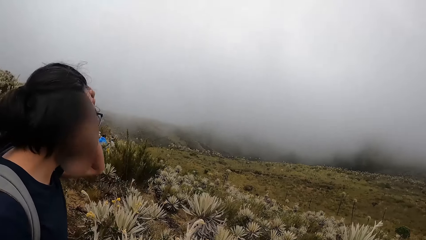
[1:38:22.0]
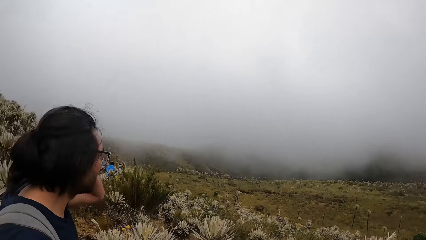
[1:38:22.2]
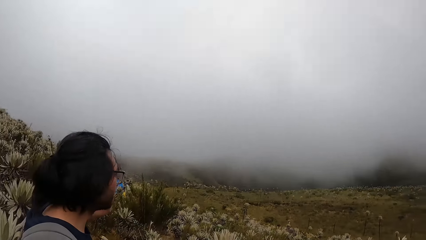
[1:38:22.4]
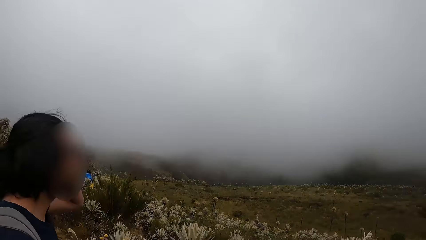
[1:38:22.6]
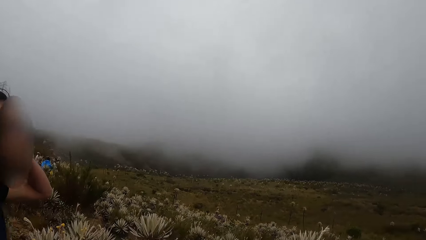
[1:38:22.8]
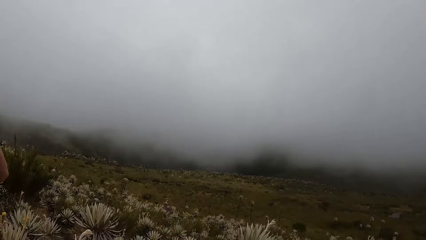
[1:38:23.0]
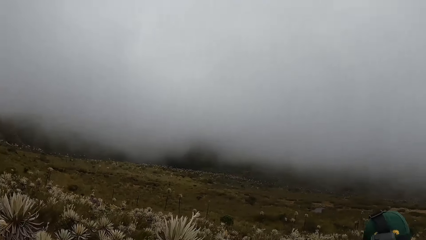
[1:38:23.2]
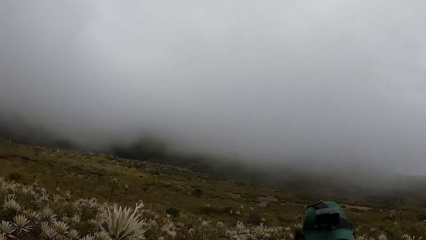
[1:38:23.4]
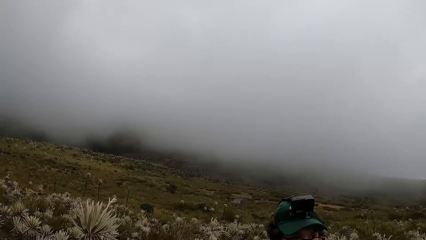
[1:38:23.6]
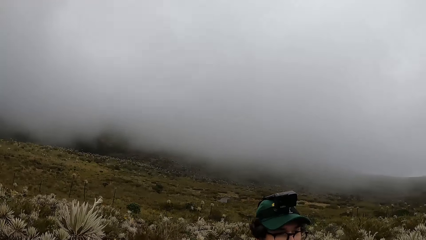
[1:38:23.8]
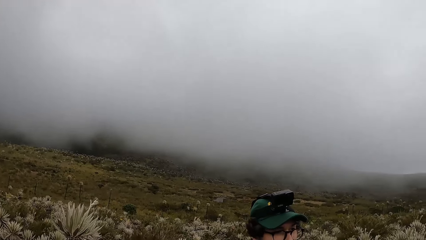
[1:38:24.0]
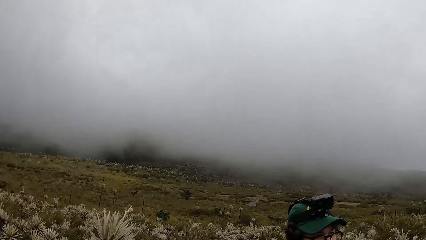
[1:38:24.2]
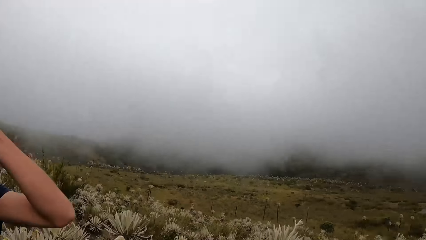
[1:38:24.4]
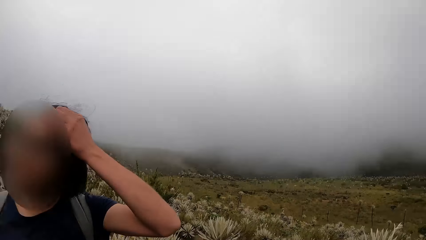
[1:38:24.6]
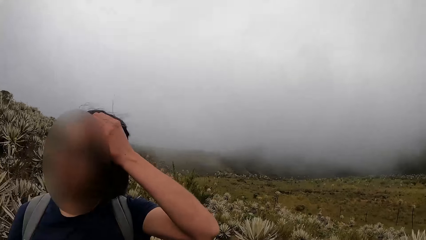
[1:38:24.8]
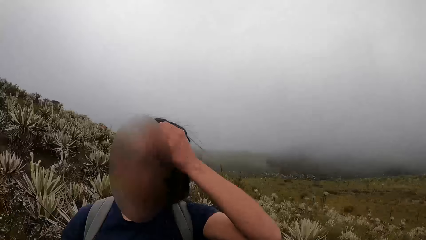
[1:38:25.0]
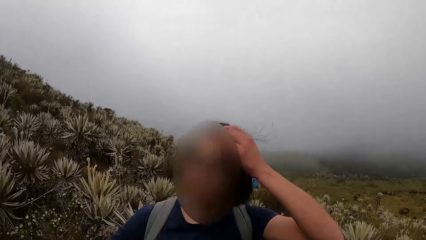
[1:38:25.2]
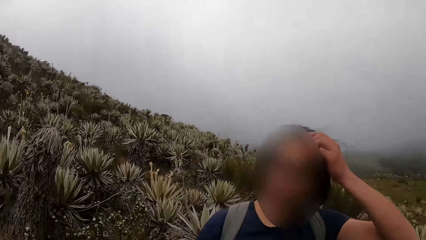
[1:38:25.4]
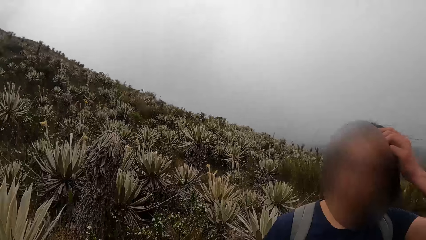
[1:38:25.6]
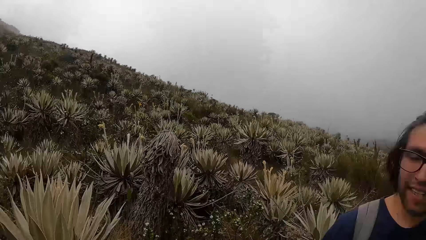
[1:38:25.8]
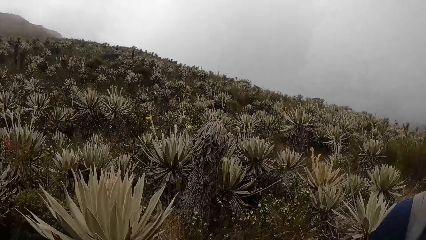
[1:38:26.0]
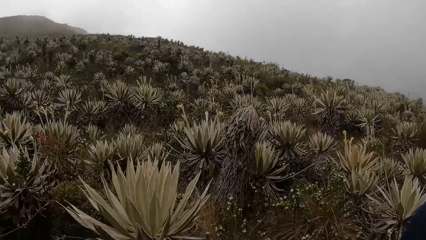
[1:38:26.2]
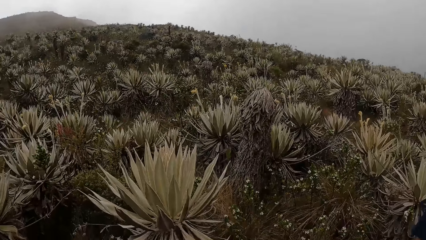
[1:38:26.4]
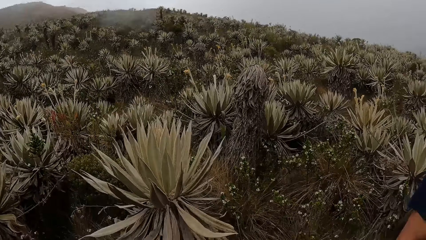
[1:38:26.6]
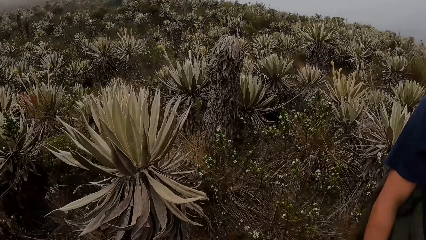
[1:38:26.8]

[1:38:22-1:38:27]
The man adjusts his hair with his left hand.

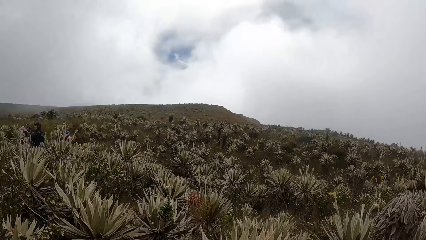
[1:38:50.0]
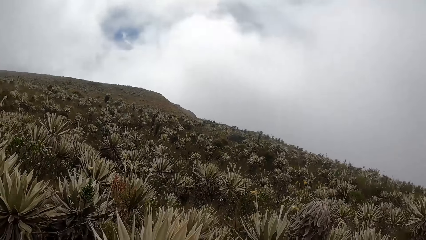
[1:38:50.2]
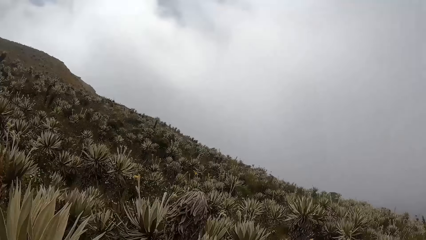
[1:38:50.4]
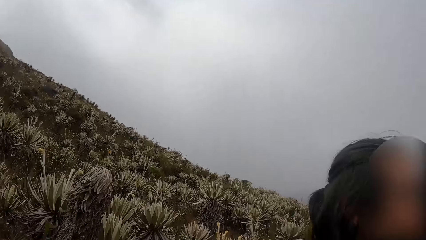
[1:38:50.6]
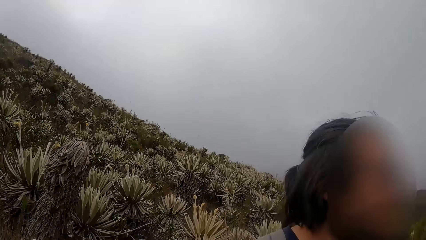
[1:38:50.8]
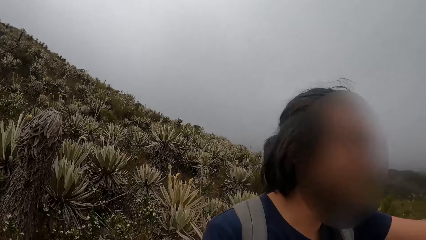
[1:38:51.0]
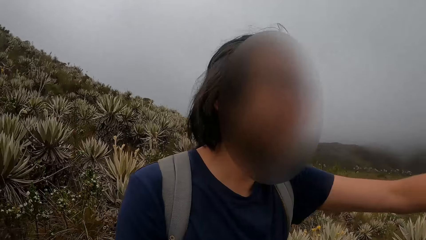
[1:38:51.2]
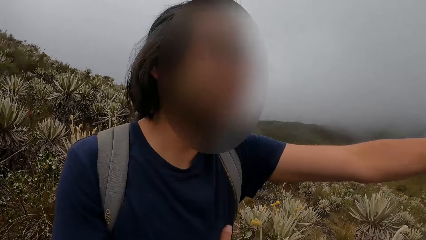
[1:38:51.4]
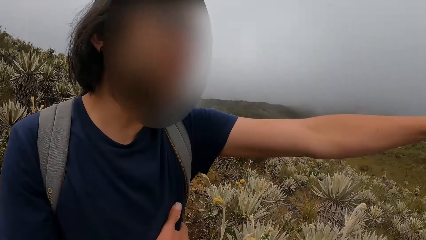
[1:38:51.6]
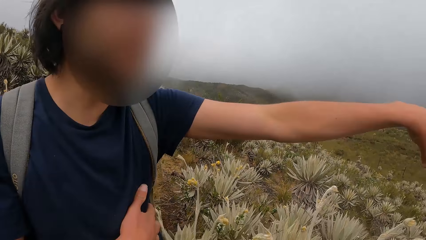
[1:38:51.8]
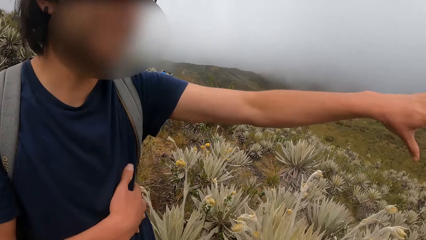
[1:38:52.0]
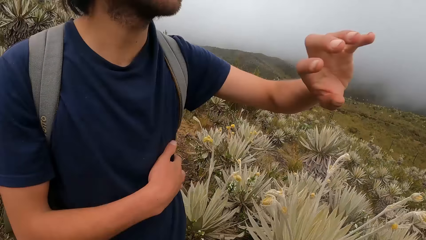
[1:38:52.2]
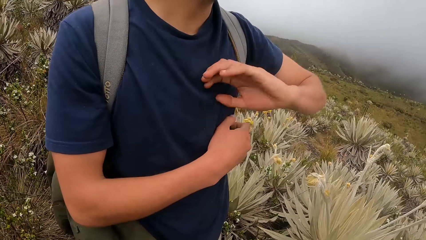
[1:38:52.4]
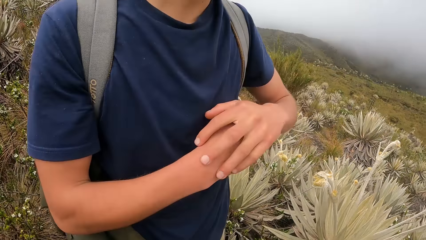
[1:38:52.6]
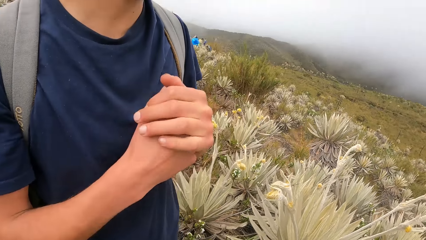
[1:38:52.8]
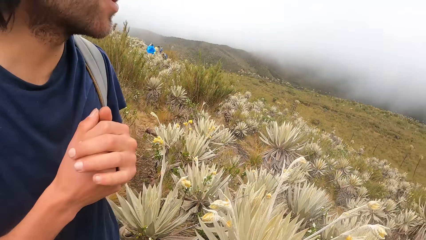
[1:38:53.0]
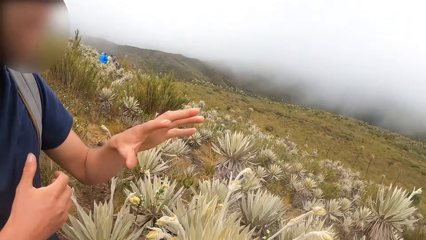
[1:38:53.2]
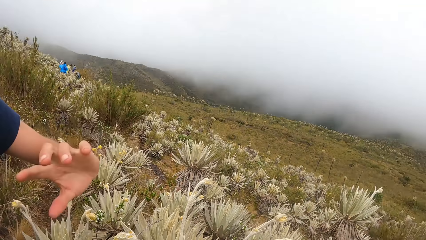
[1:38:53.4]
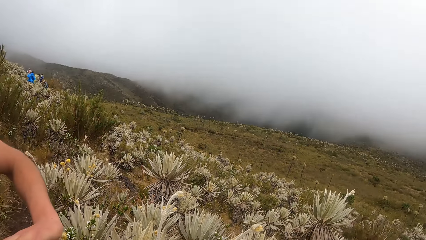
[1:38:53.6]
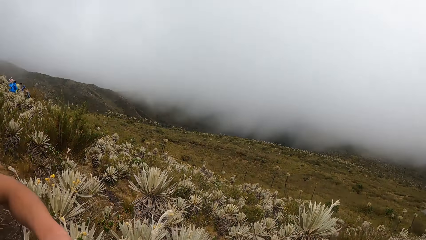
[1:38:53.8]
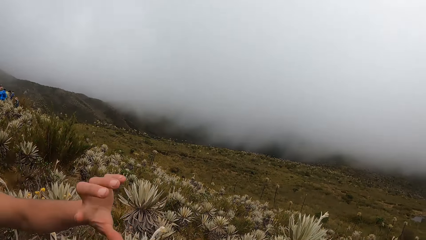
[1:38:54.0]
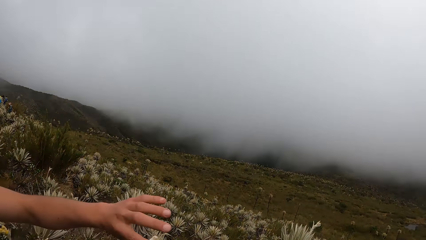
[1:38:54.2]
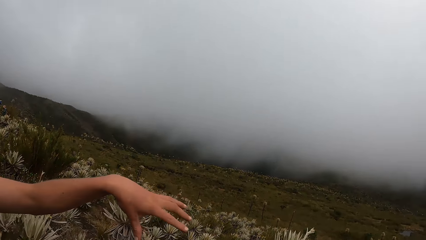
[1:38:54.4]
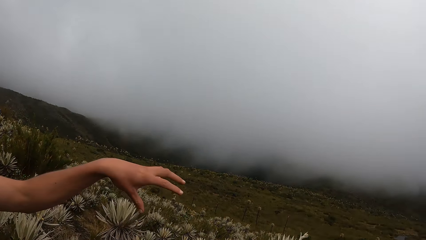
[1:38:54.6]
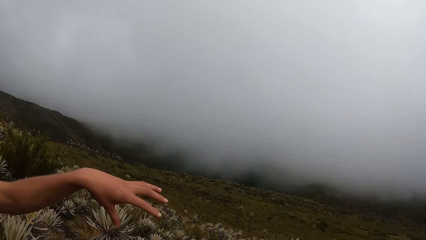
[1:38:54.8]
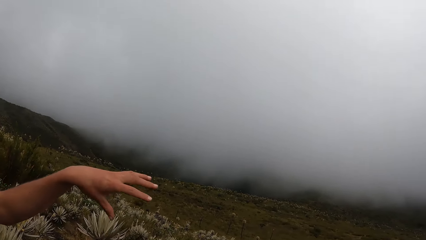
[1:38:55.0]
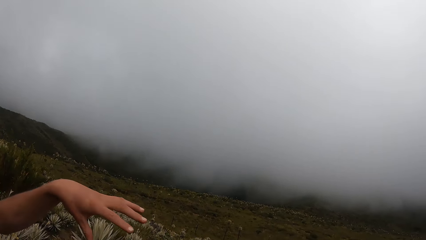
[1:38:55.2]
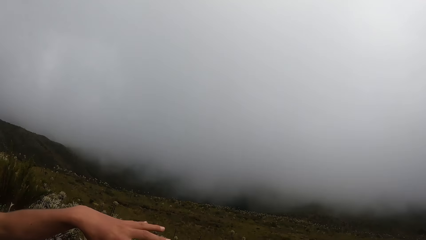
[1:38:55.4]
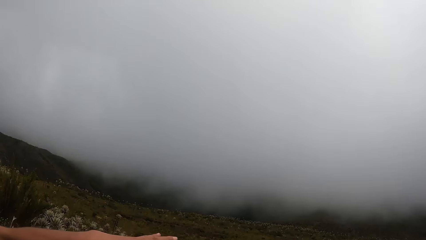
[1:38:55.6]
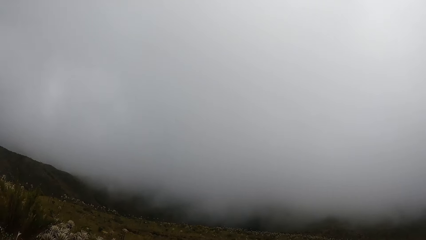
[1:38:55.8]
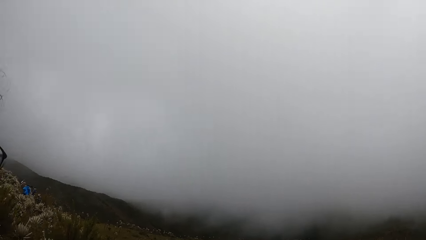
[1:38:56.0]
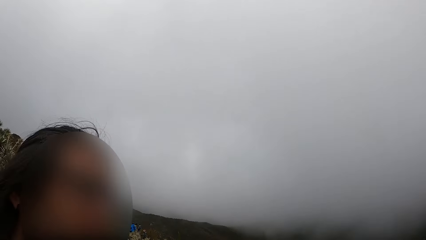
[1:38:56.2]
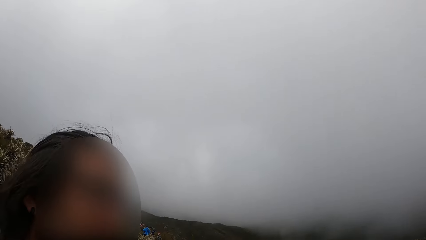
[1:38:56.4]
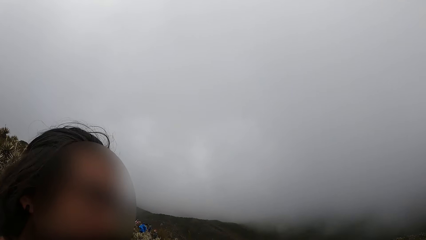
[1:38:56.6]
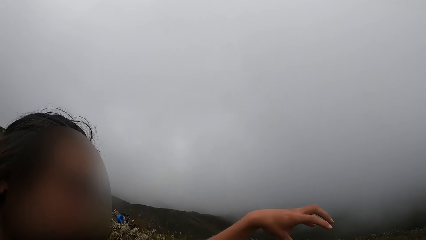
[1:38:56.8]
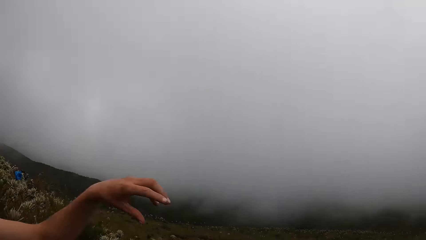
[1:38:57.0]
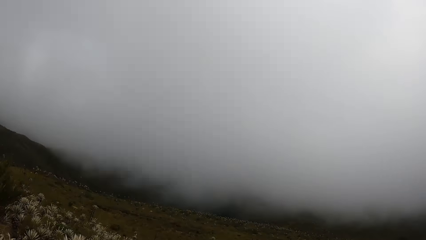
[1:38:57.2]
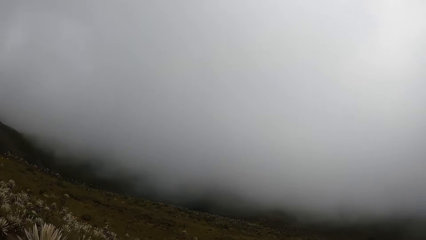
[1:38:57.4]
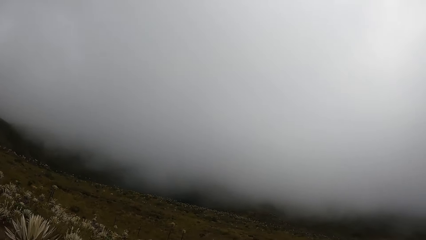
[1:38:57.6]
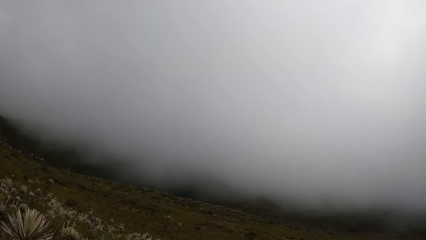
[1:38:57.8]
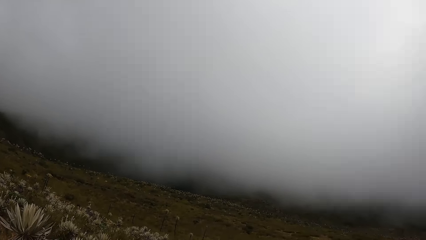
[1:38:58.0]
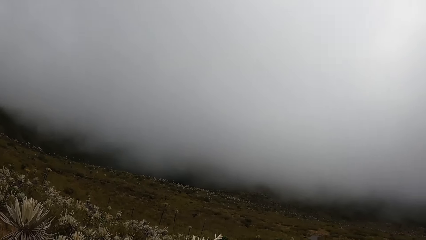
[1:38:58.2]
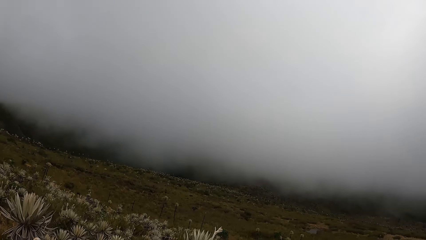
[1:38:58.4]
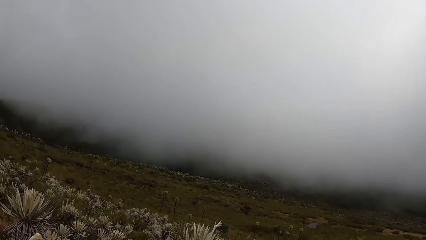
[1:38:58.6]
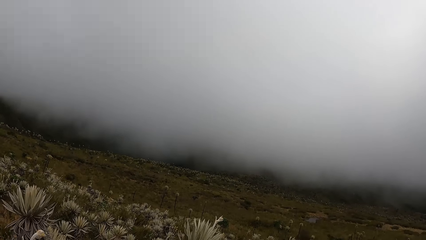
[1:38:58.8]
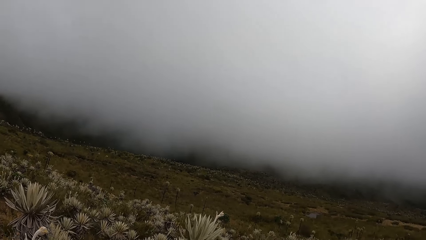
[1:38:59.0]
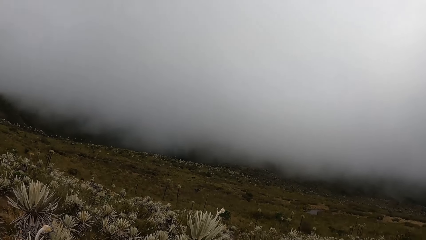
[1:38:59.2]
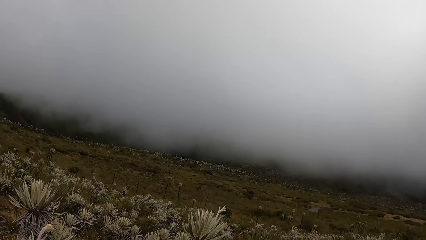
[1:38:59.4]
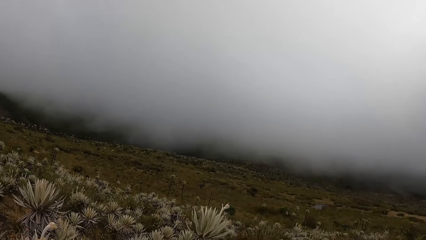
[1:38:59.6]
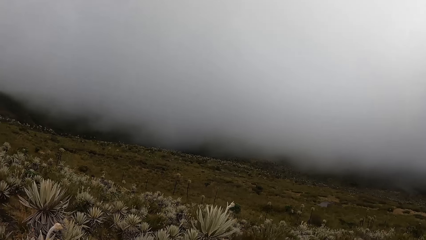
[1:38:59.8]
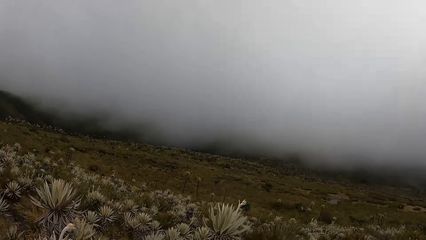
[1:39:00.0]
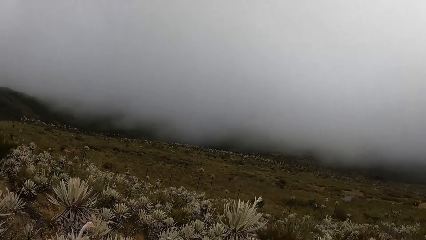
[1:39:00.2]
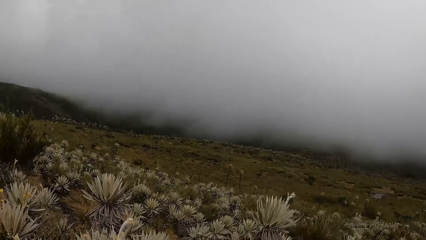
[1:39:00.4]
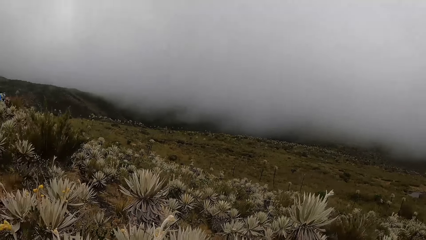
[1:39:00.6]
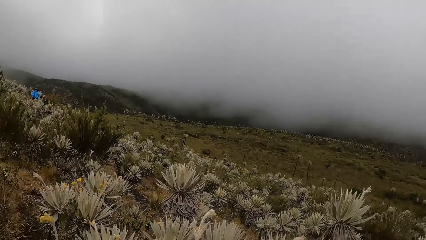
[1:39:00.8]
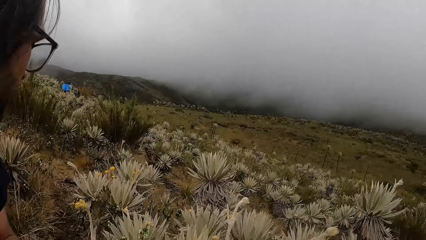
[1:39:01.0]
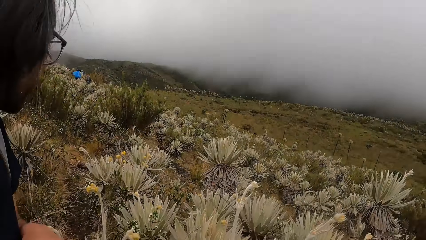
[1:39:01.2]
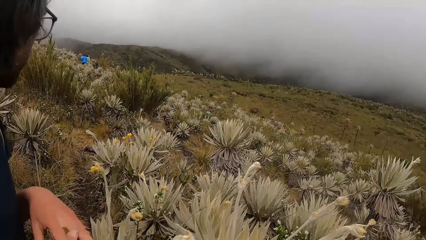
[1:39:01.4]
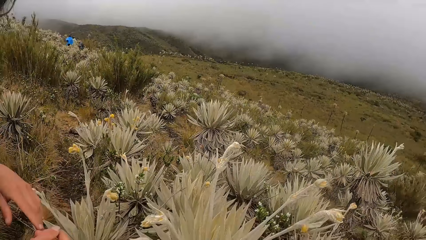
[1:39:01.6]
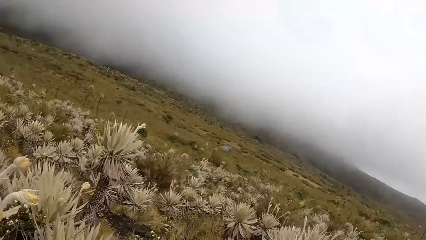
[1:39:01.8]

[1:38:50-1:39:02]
The man points his left hand at the field, places his left hand on his right hand, and gesticulates with his left hand.
